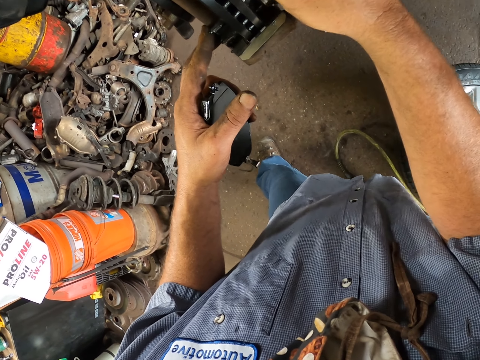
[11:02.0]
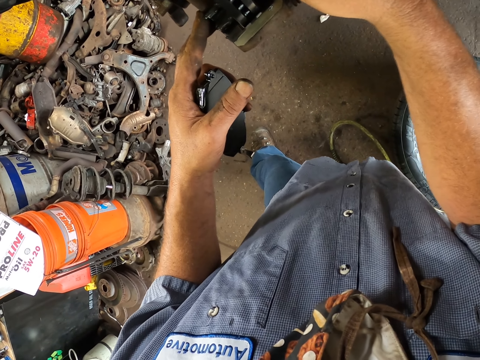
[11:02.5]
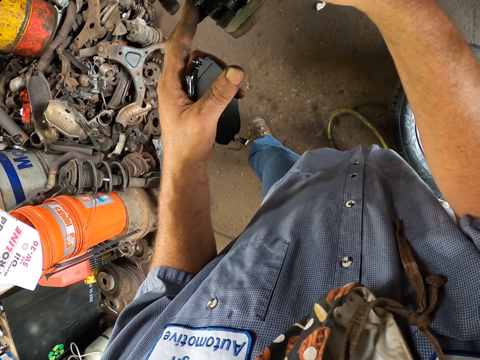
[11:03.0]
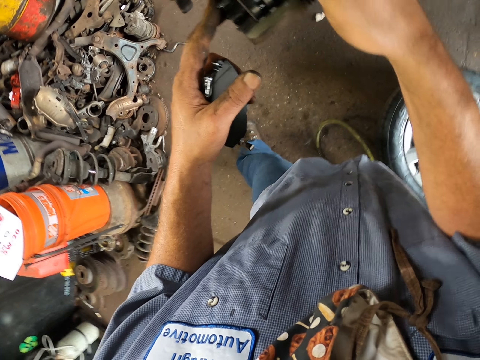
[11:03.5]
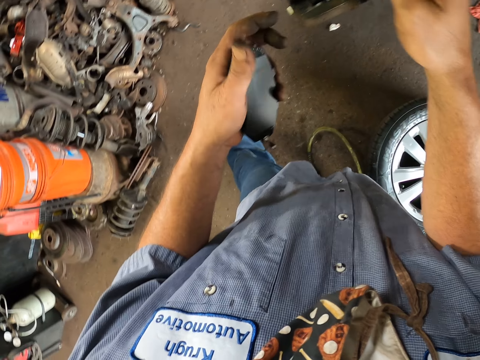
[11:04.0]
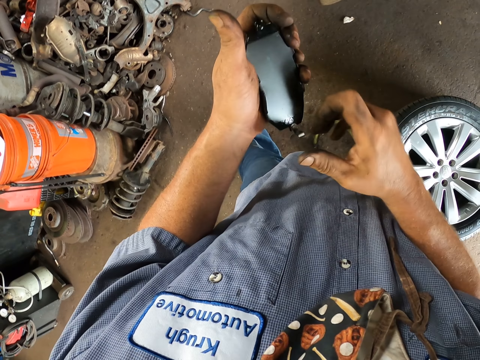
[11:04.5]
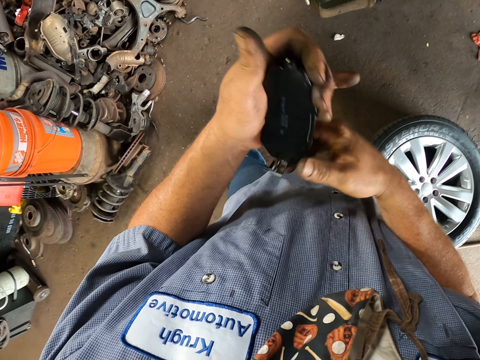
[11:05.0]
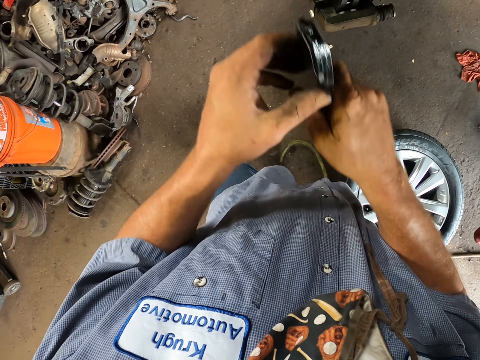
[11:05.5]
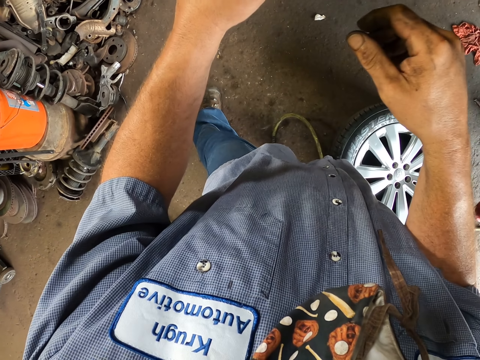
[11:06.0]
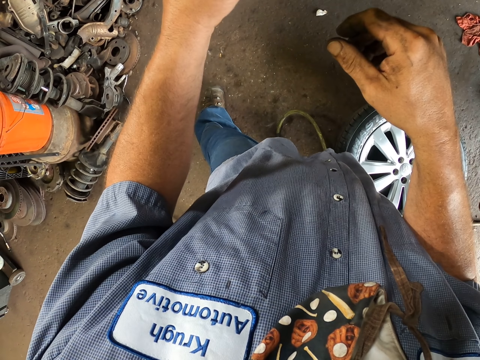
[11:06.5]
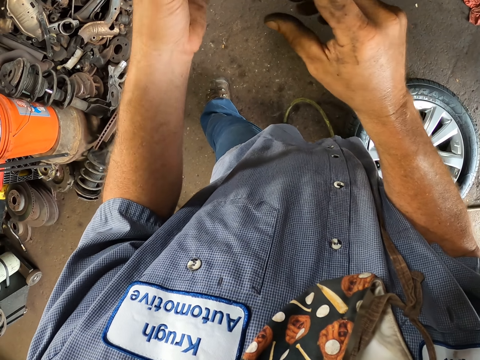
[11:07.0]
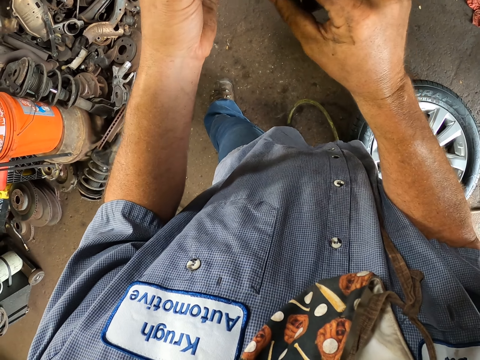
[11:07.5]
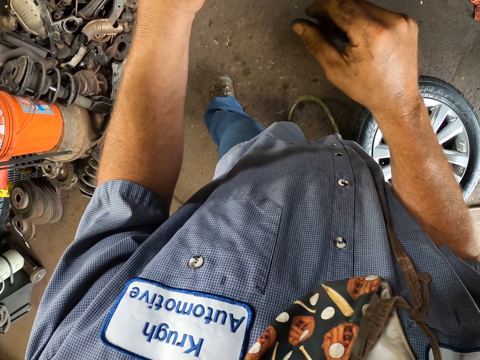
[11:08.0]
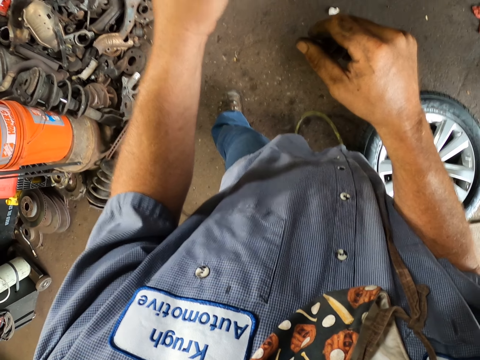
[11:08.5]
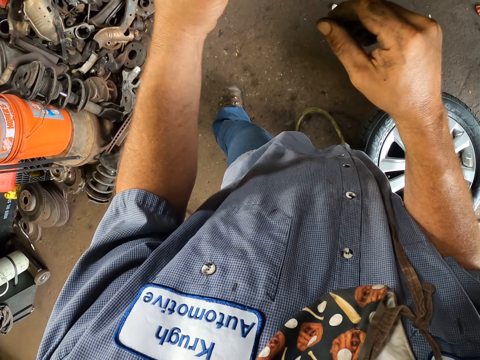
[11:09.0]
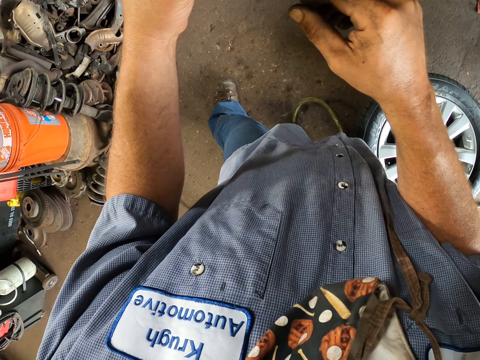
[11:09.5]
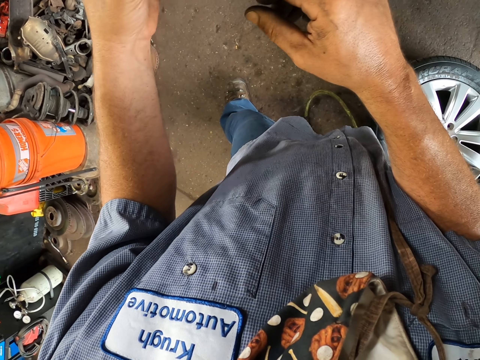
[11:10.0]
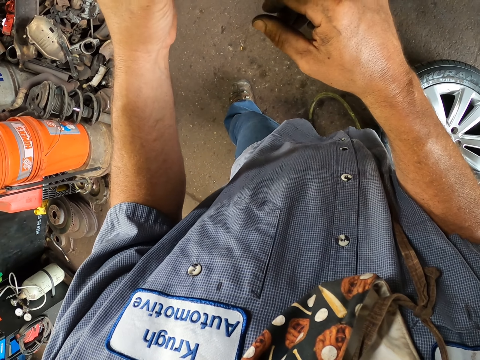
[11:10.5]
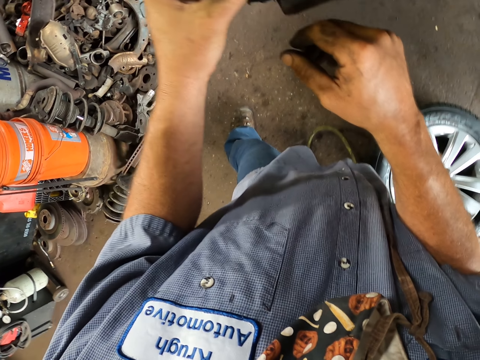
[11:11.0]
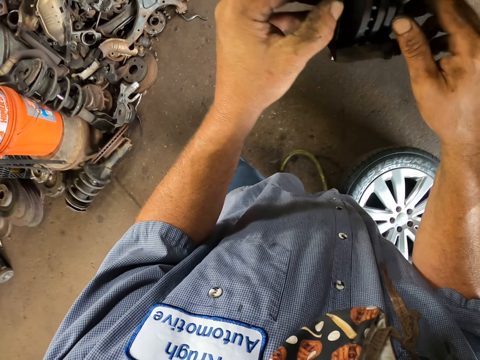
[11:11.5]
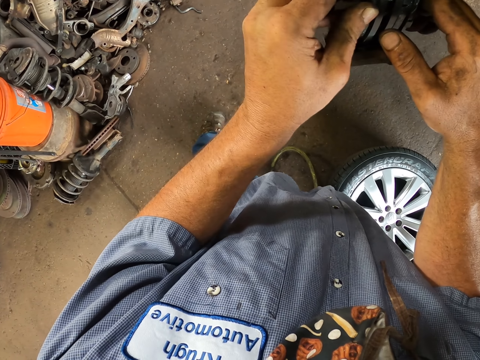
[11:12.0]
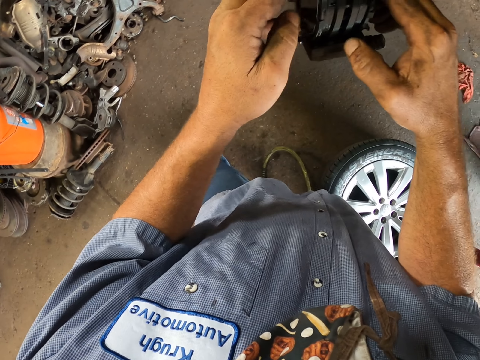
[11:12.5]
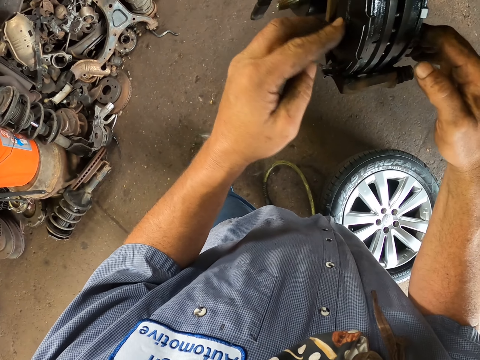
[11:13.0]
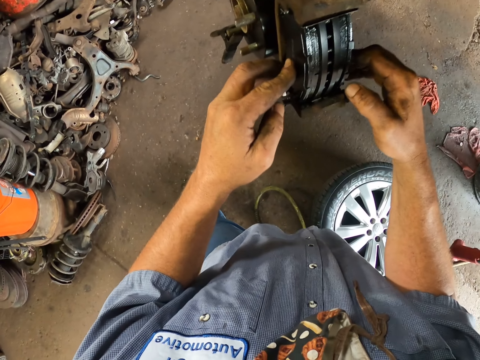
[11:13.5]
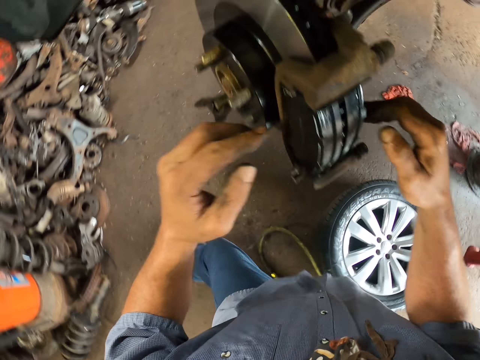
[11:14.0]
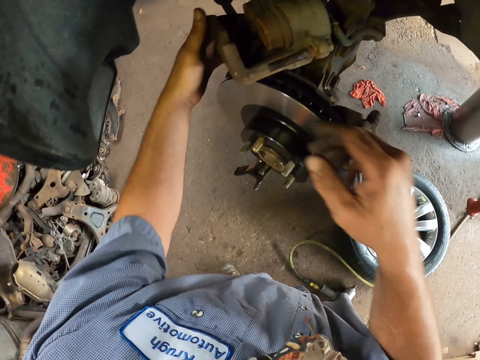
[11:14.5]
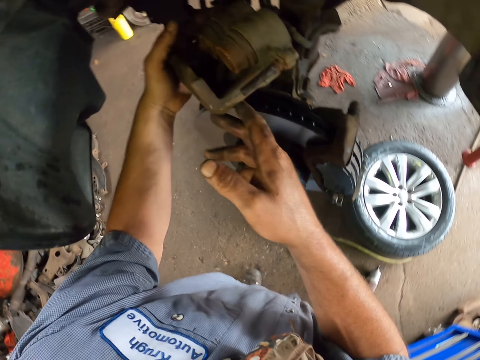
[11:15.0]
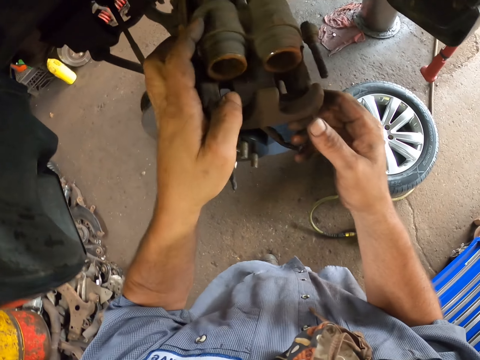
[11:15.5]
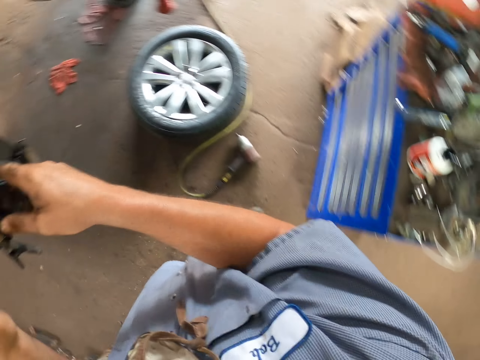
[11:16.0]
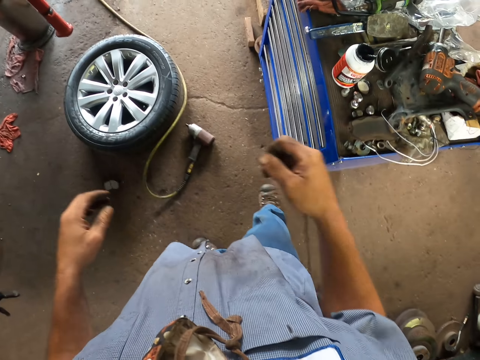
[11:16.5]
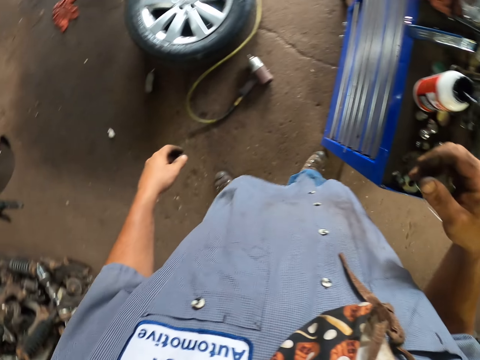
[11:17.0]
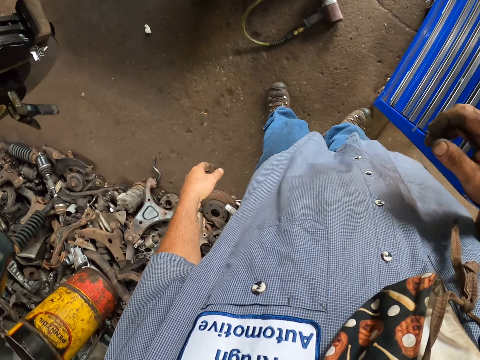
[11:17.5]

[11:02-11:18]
The camera wearer fixes the brake pad on the wheel hub. They move something on the carburetor.

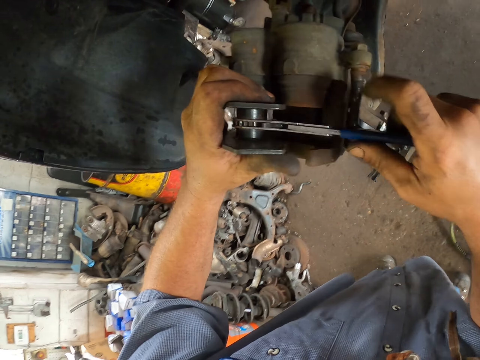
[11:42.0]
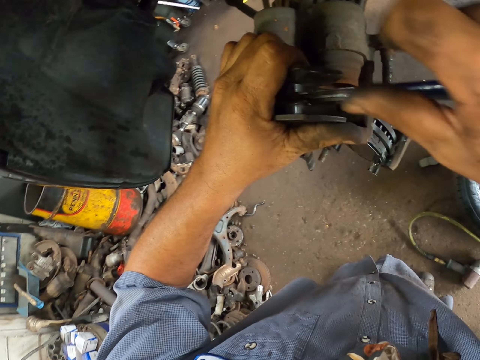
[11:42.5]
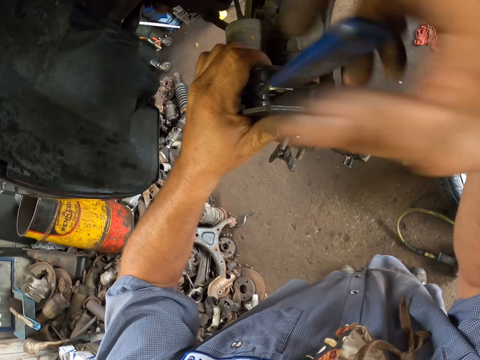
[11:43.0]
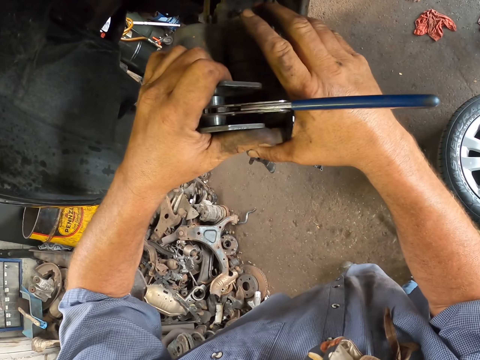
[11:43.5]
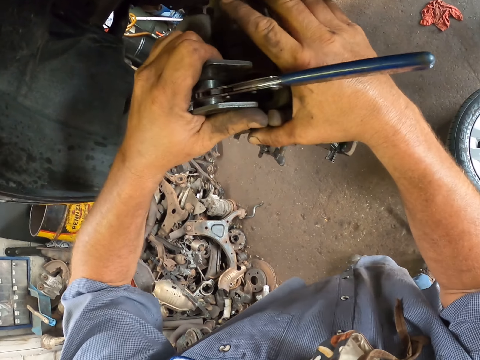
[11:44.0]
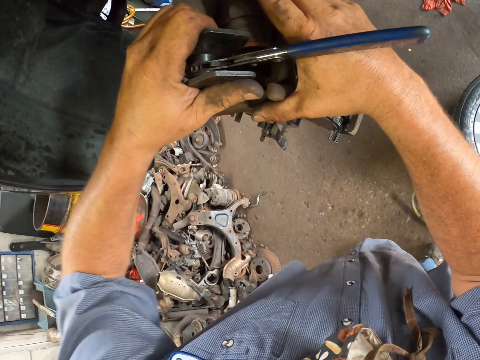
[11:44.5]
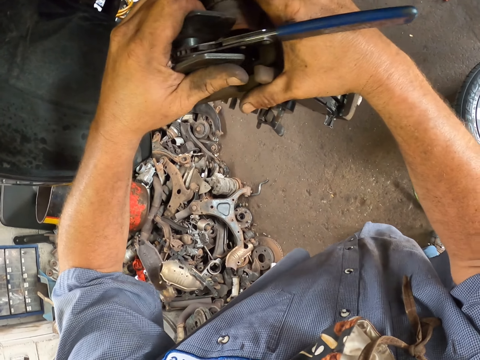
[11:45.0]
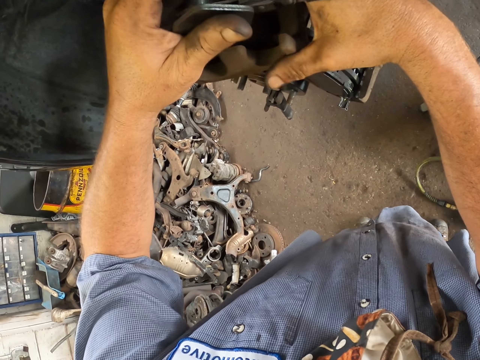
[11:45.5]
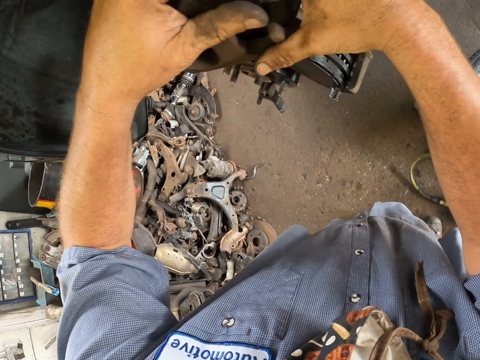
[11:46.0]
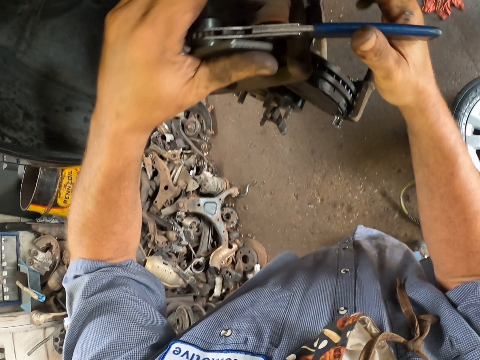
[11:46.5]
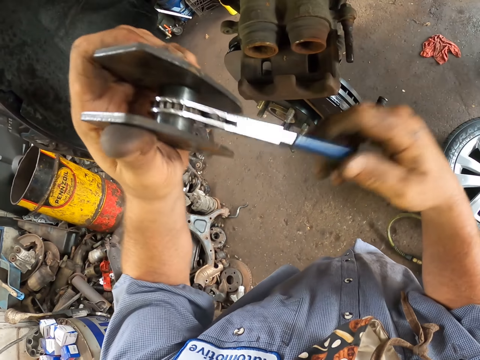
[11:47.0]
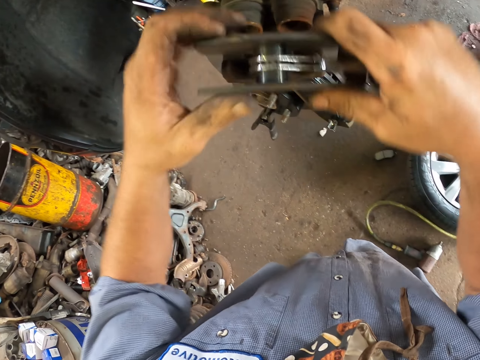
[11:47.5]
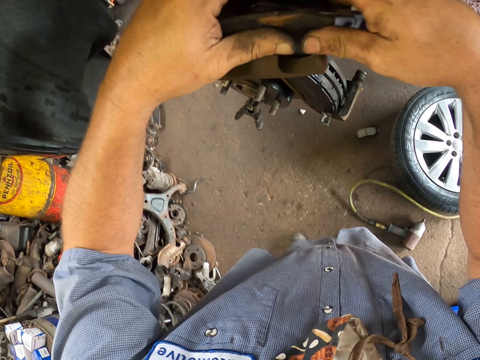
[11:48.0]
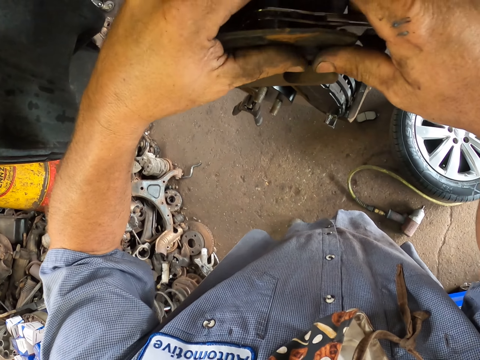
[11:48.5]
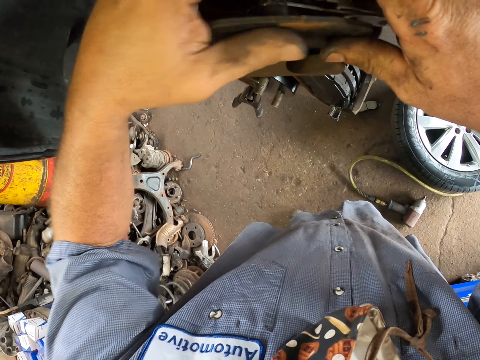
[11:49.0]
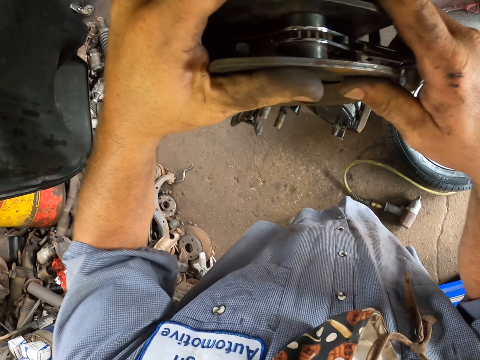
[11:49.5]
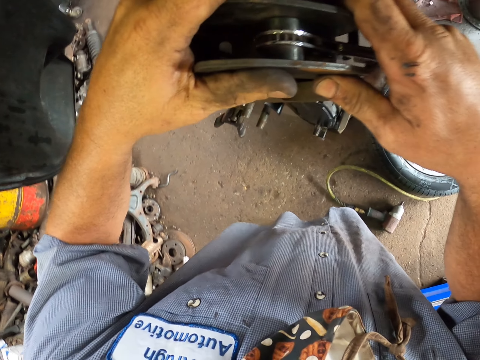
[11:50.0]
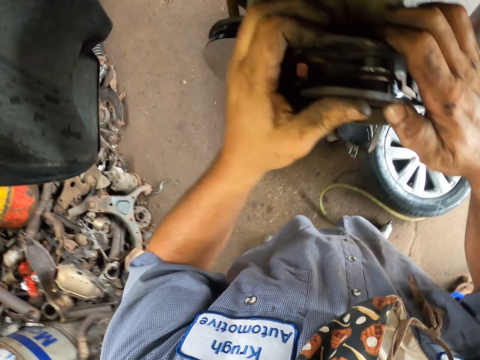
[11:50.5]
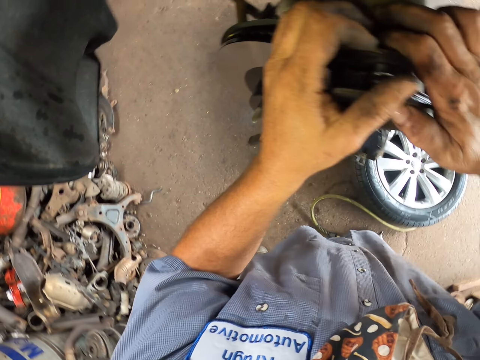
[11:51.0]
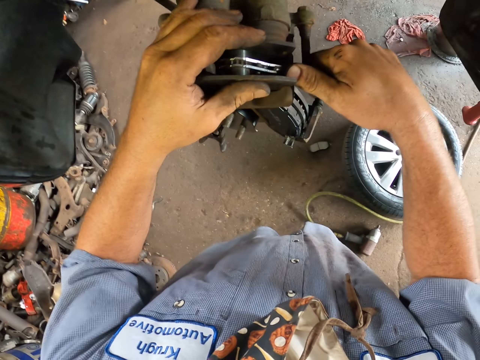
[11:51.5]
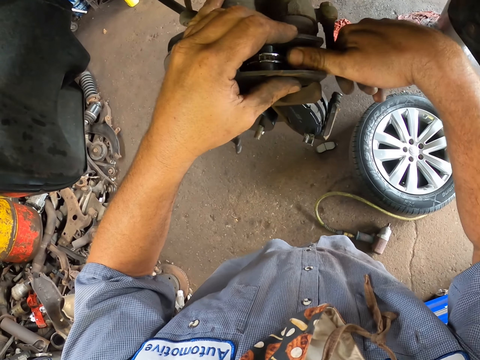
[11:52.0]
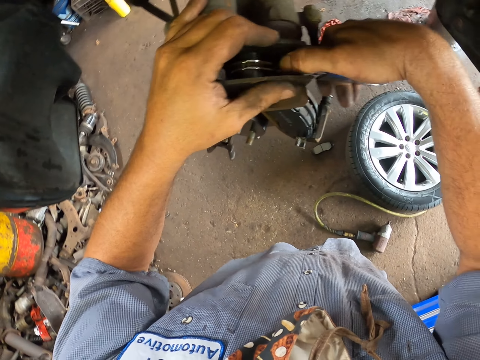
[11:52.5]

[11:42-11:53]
The camera wearer rotates something. They fix something on the wheel hub. They hold something. They fix something on the wheel hub. They rotate the tool.
